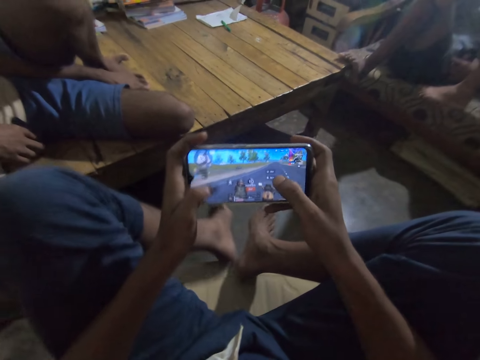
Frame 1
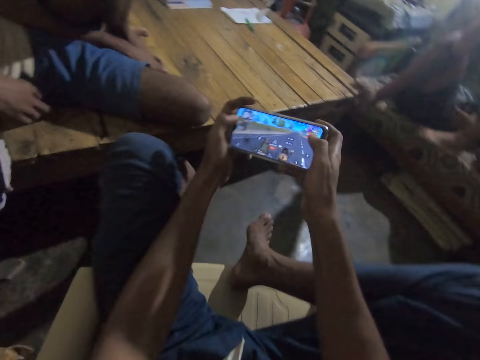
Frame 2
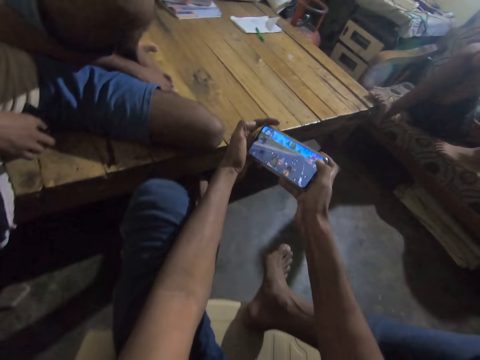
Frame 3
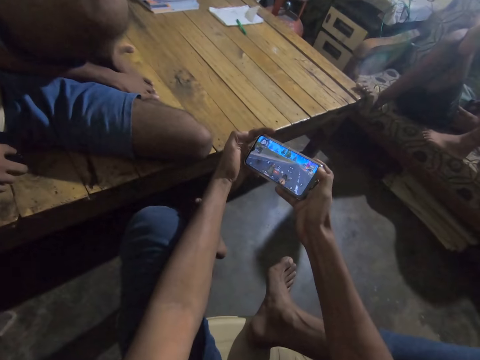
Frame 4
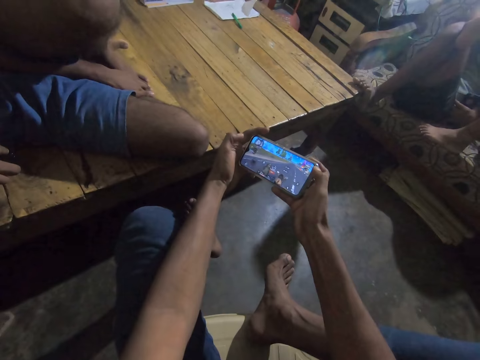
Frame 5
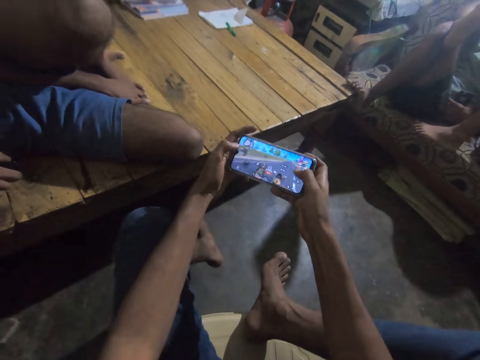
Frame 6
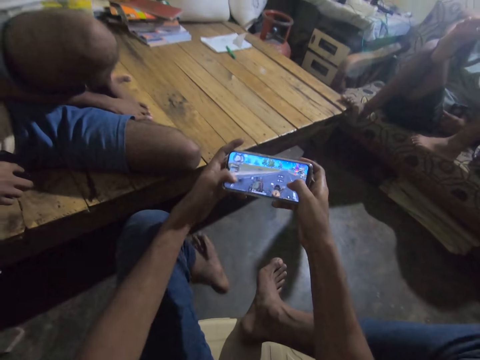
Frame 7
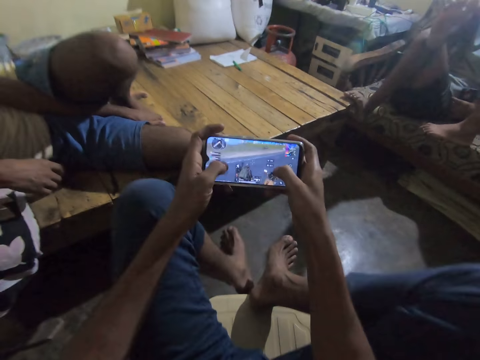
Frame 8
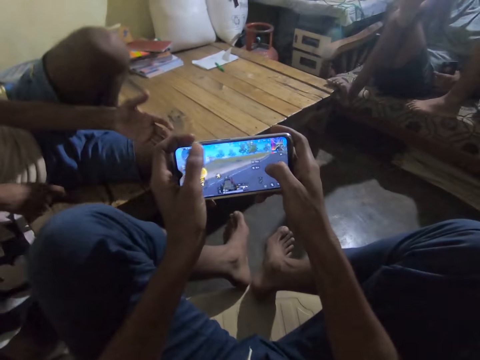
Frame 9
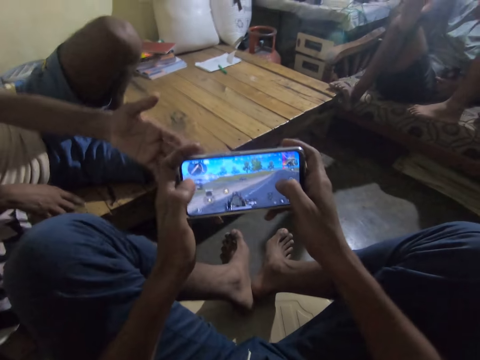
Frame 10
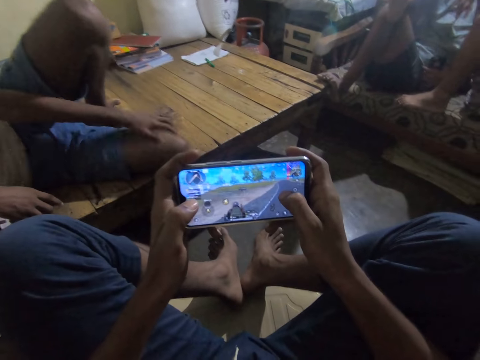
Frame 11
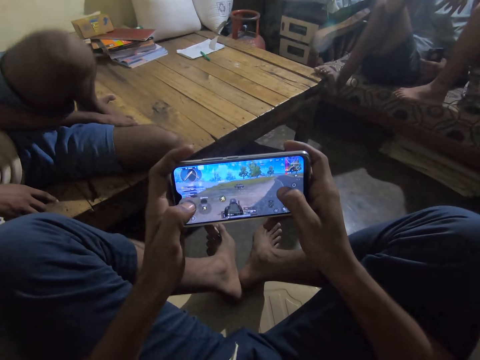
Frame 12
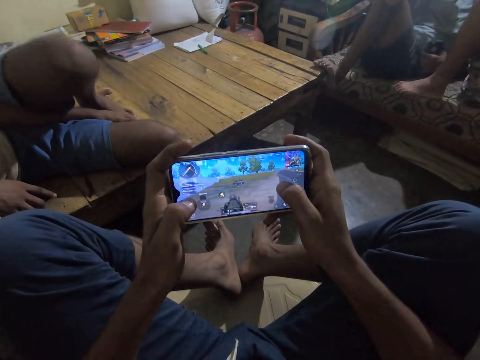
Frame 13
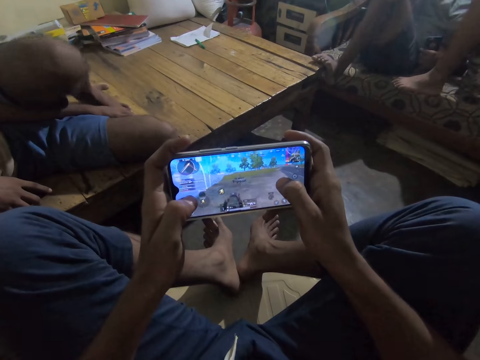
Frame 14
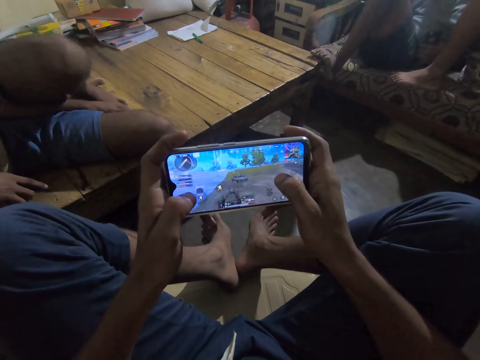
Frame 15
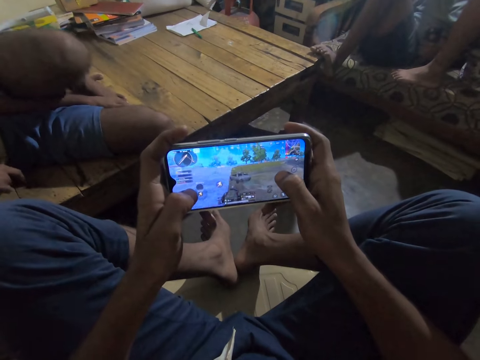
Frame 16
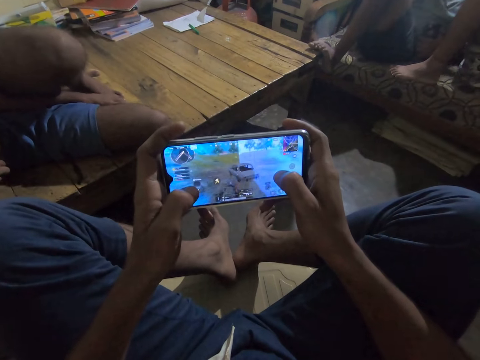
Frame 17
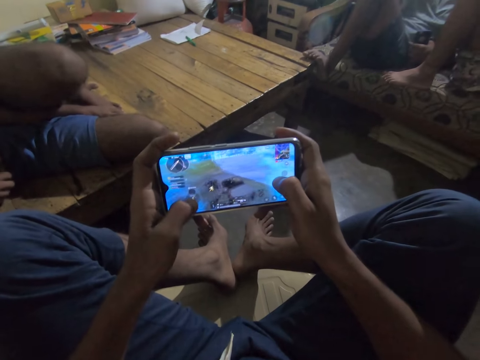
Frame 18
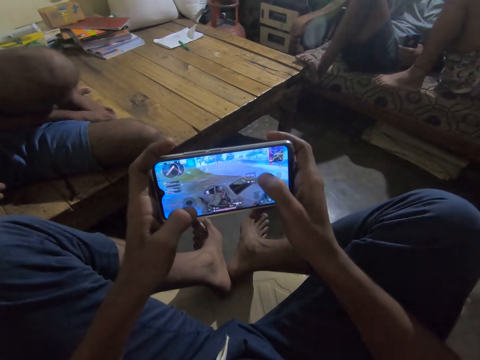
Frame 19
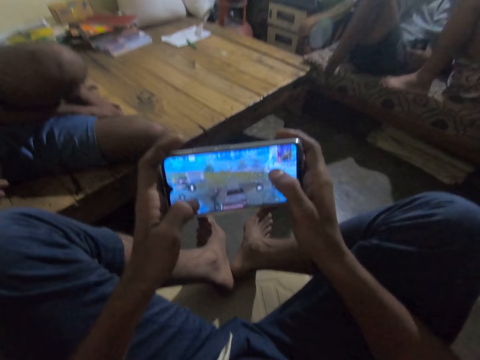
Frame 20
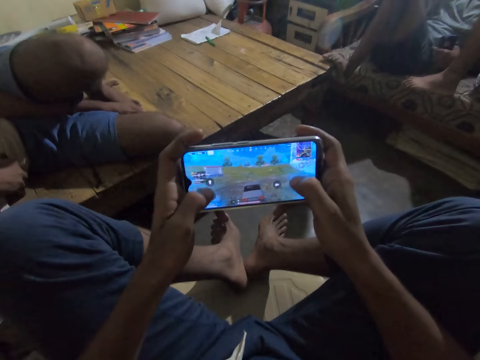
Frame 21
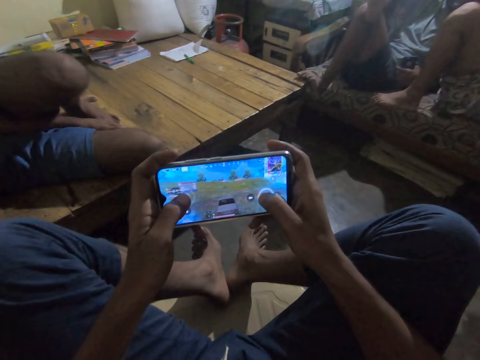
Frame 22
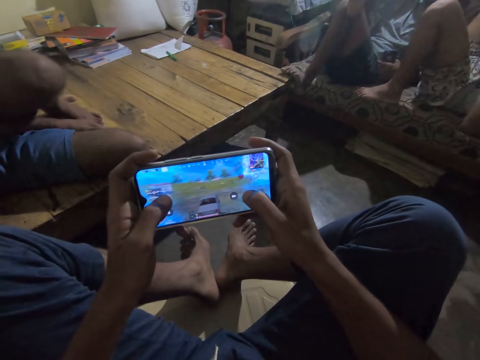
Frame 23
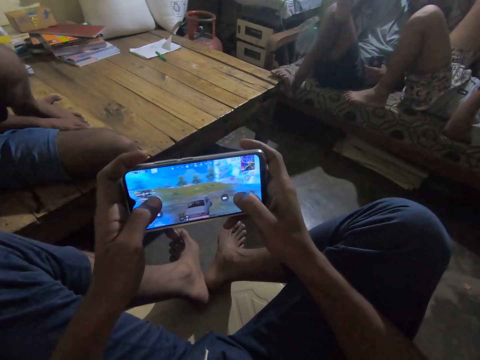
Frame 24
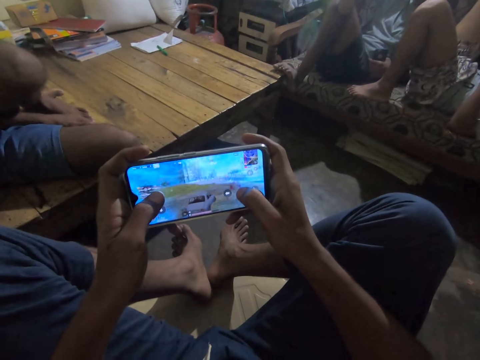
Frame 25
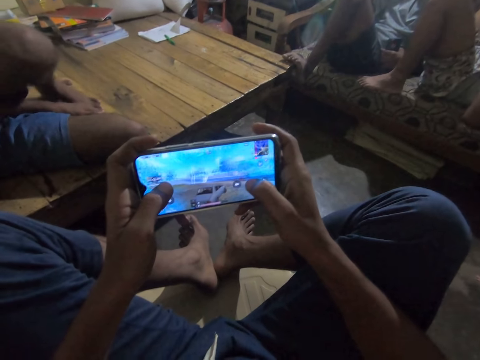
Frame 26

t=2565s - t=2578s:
The camera wearer interacts with a man. They show the phone game to the man. They hold the phone. They play the phone game.

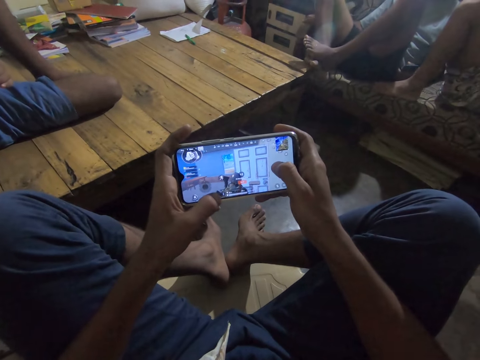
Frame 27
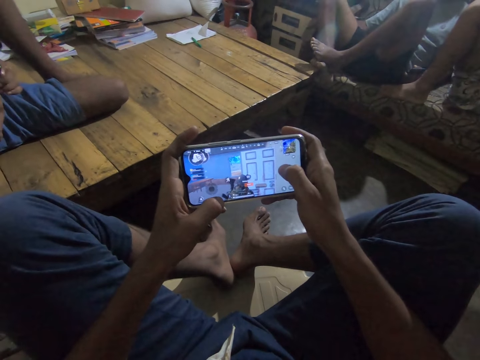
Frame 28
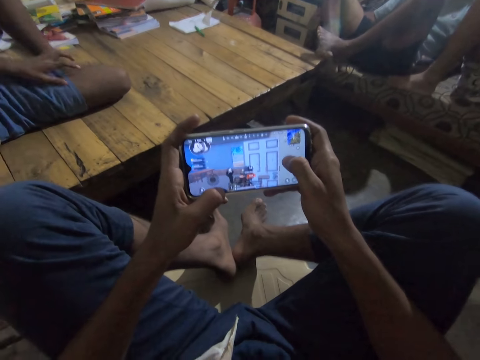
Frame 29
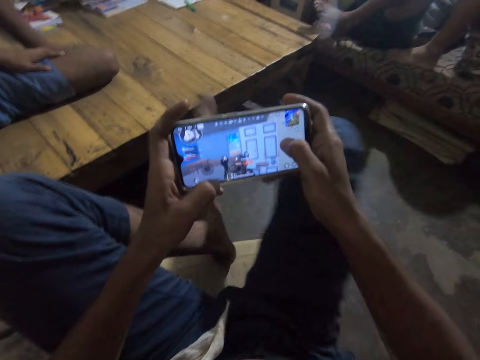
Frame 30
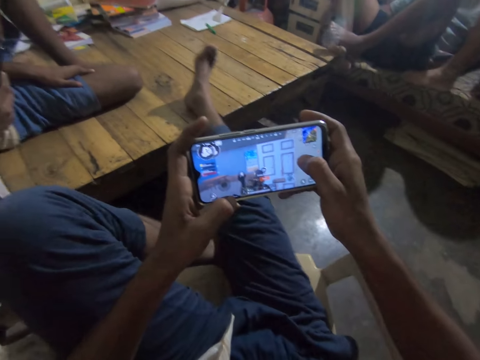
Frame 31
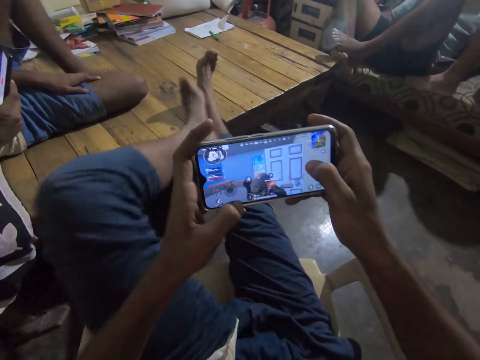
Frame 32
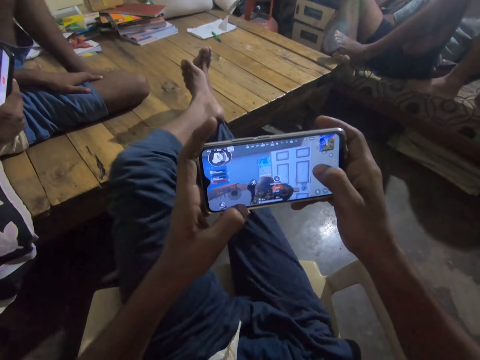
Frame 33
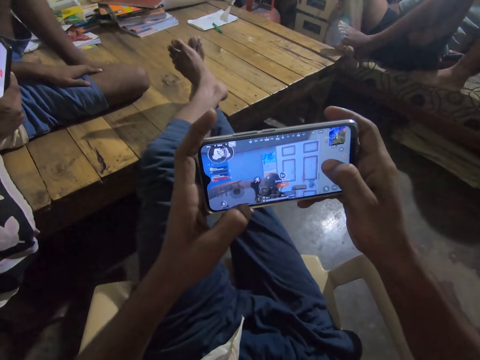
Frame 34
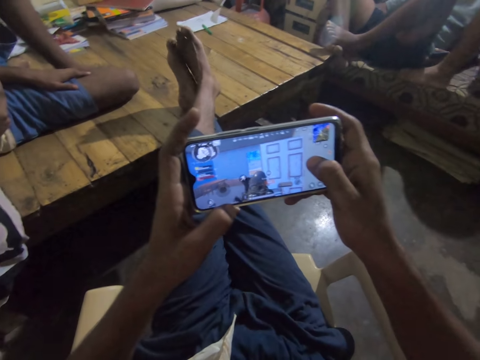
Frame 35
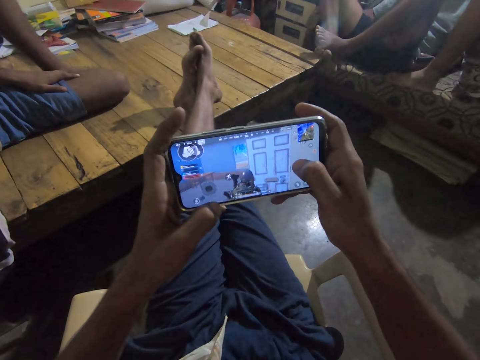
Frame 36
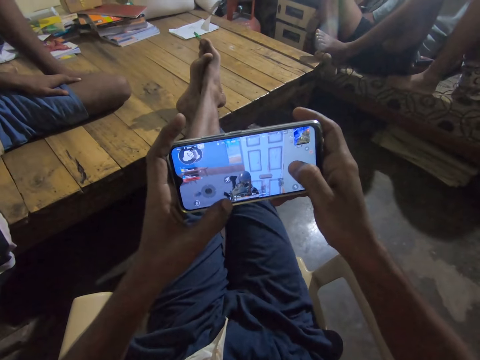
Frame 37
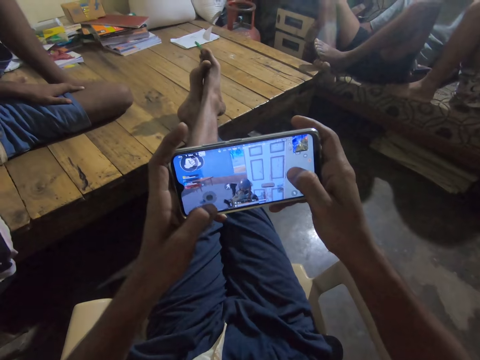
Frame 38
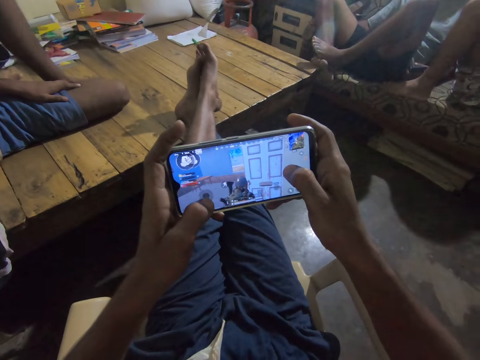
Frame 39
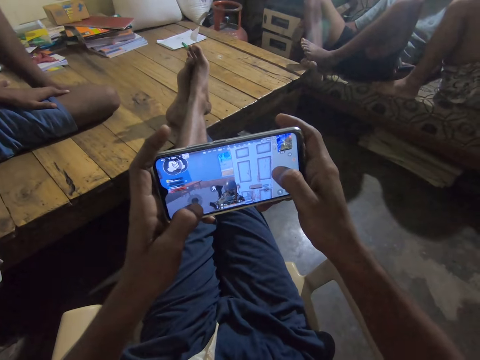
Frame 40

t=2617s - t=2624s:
The camera wearer stretches their legs.

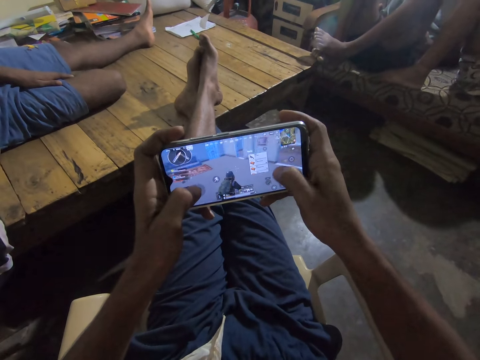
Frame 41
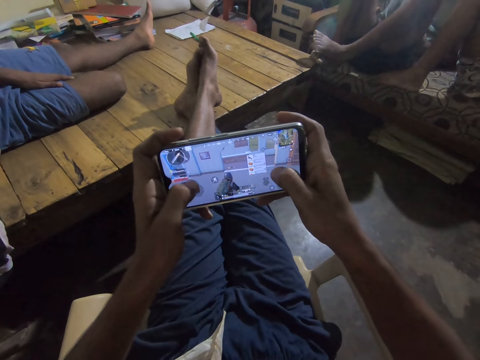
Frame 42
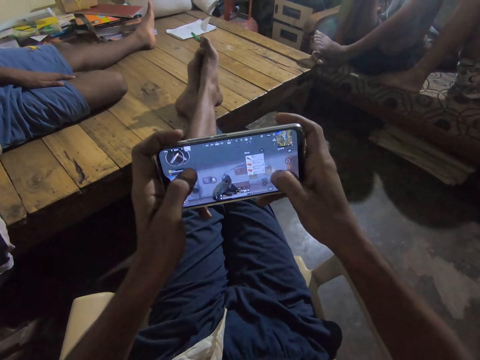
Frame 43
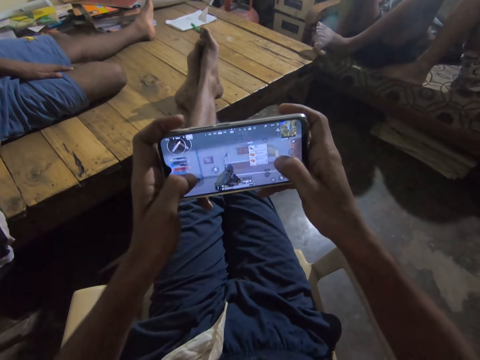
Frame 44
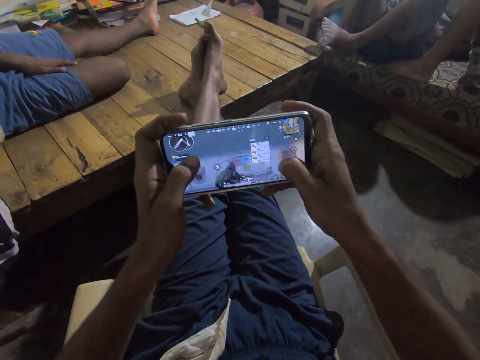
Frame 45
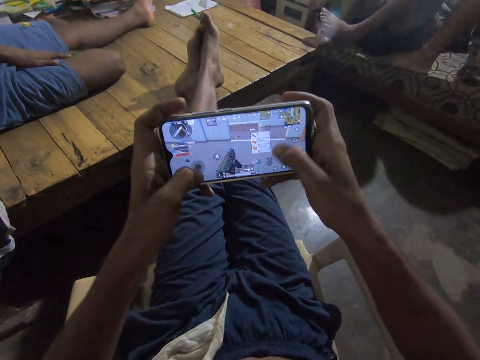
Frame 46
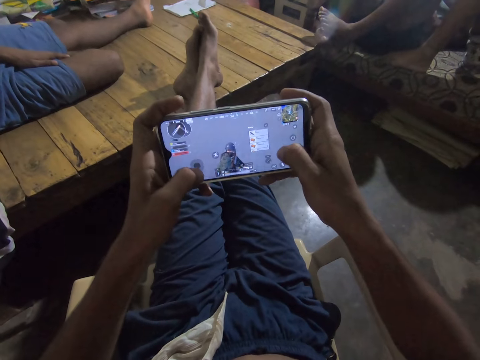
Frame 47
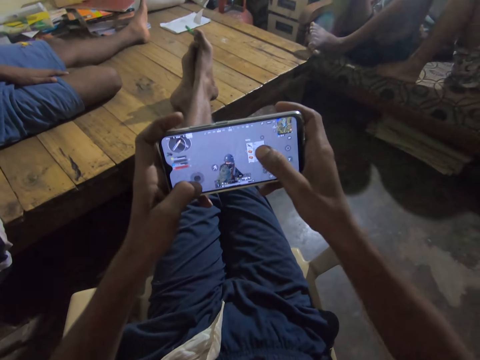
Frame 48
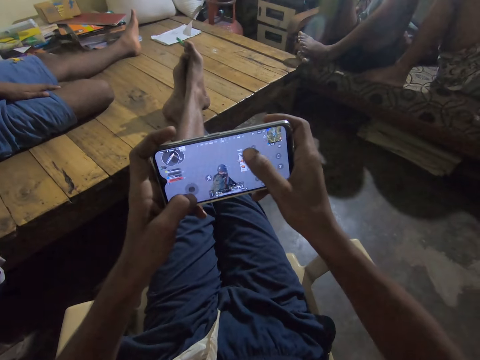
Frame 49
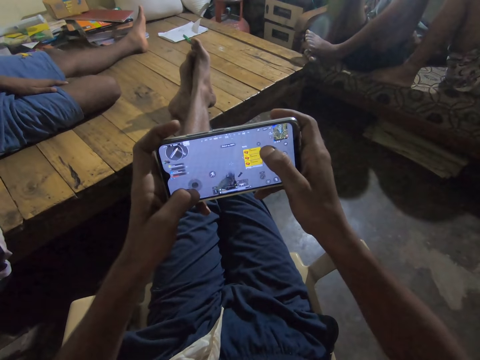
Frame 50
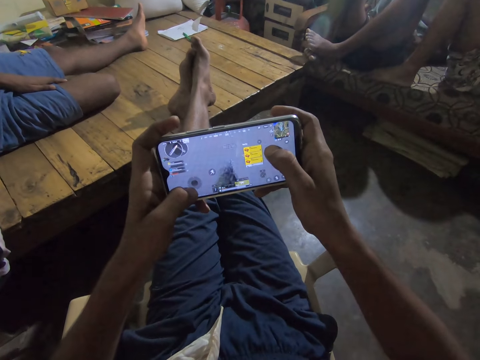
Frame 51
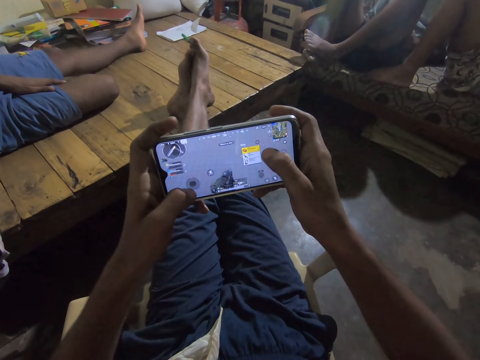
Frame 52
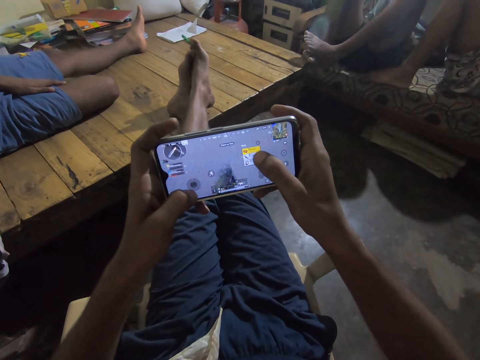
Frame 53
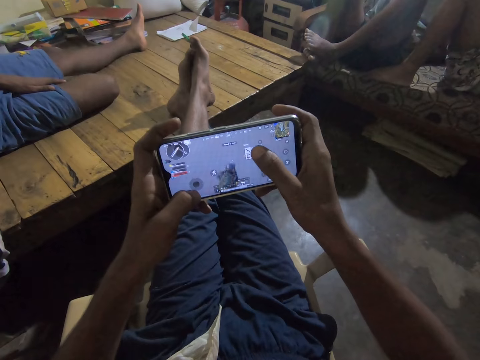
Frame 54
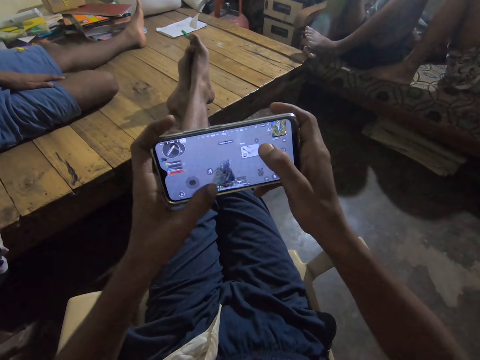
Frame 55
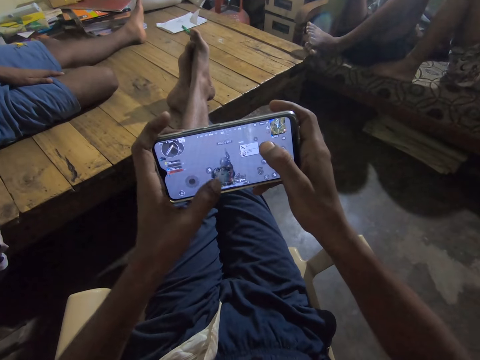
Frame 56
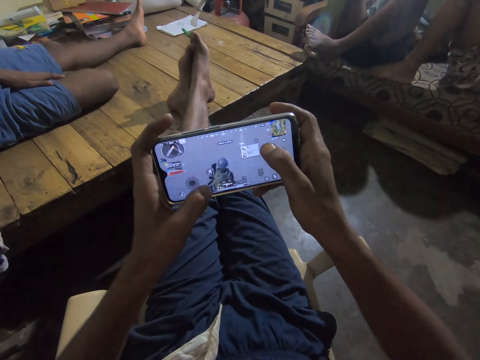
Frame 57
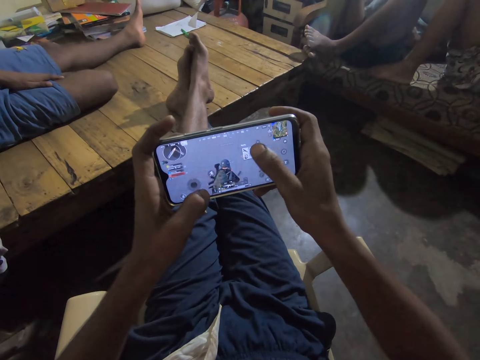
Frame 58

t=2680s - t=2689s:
The camera wearer browses a phone. They play a game in the phone.
